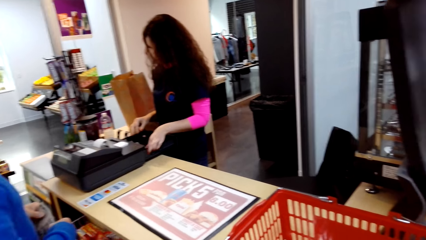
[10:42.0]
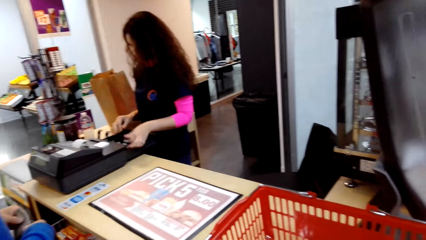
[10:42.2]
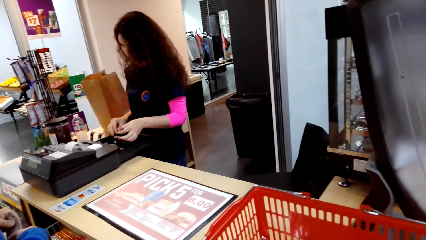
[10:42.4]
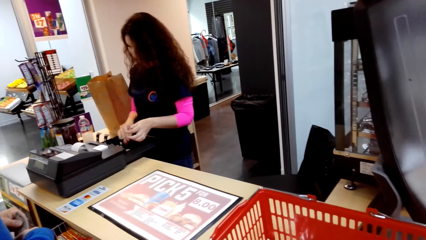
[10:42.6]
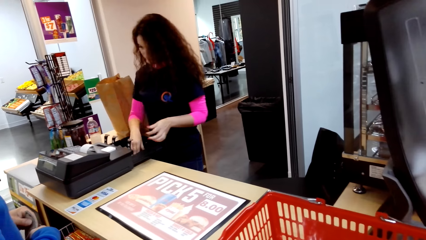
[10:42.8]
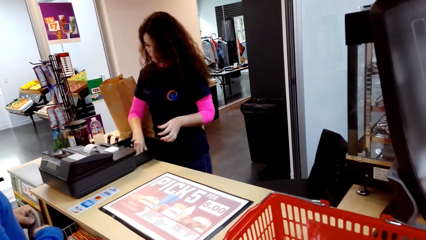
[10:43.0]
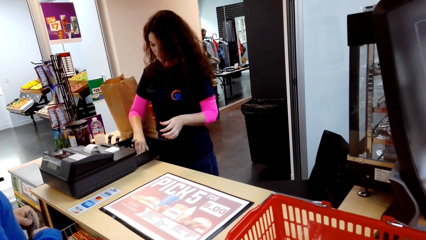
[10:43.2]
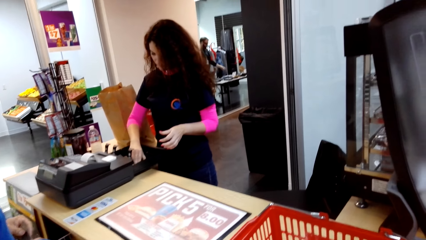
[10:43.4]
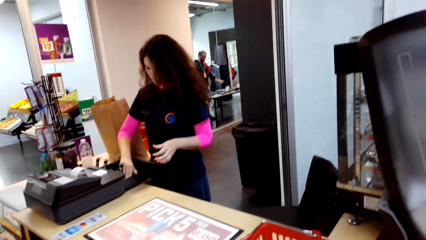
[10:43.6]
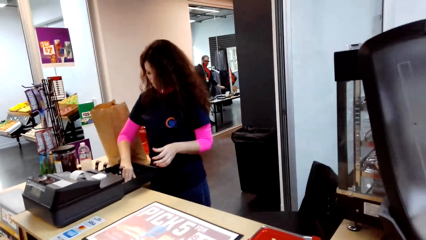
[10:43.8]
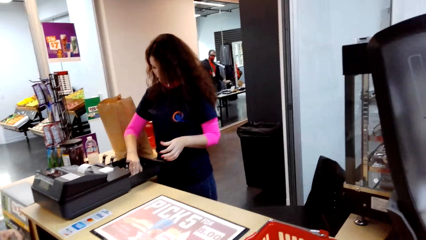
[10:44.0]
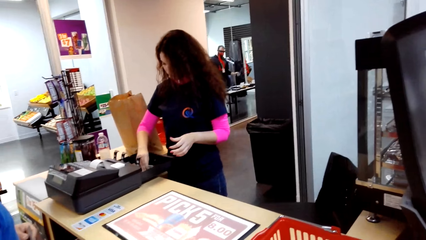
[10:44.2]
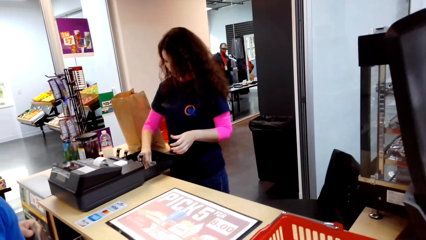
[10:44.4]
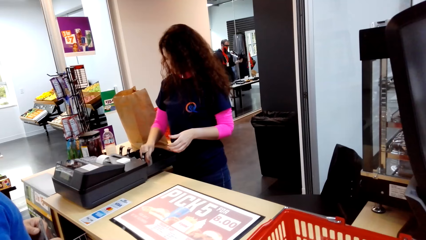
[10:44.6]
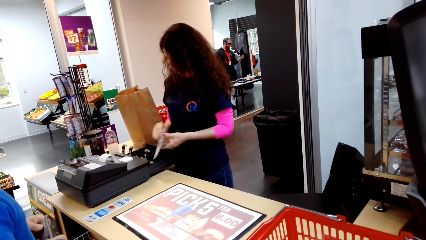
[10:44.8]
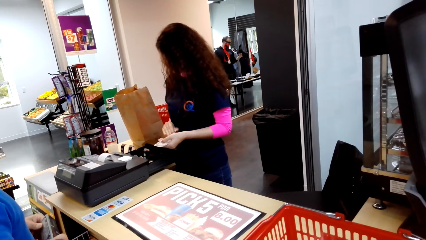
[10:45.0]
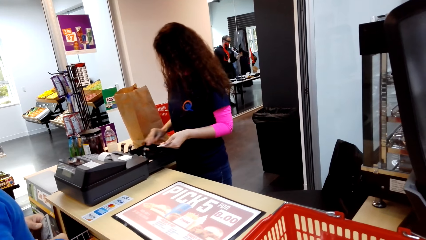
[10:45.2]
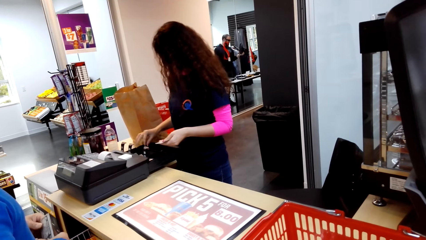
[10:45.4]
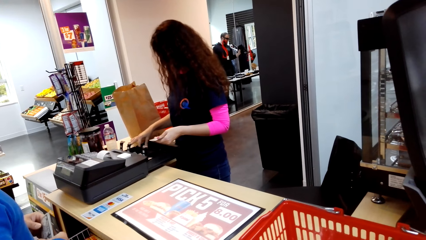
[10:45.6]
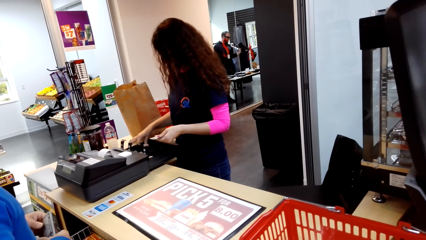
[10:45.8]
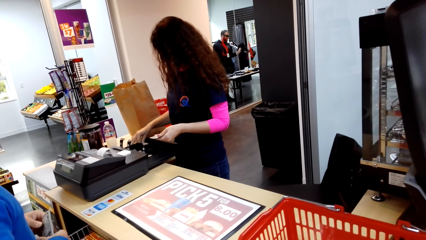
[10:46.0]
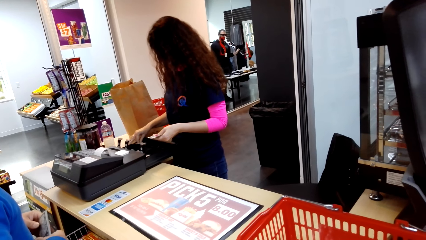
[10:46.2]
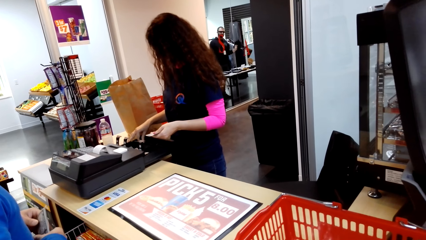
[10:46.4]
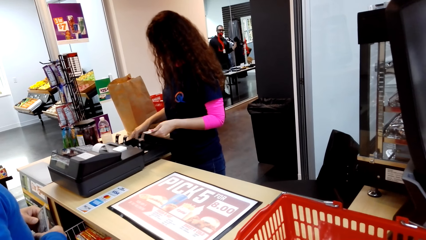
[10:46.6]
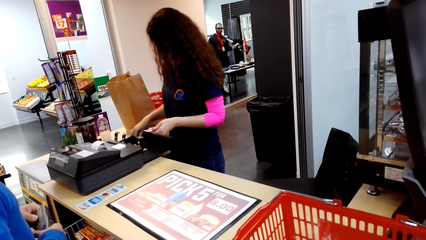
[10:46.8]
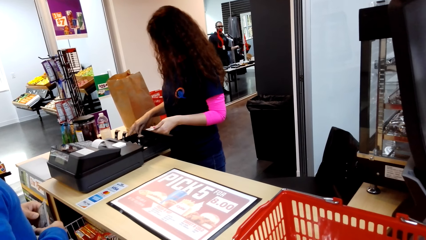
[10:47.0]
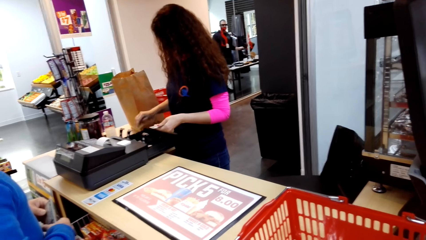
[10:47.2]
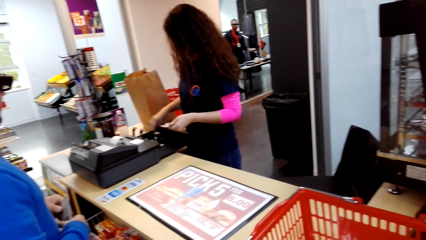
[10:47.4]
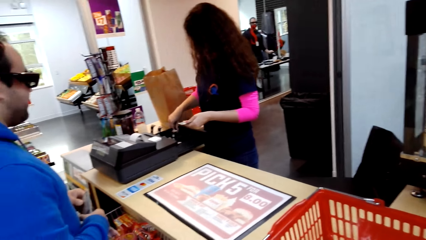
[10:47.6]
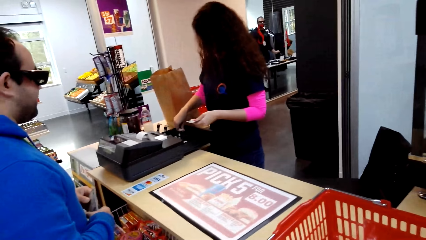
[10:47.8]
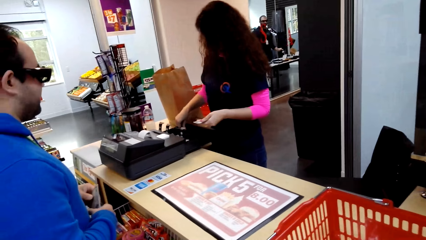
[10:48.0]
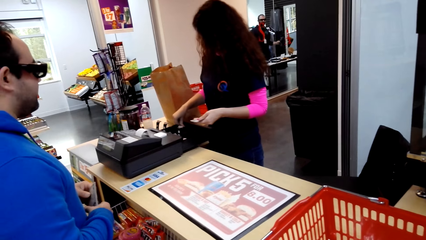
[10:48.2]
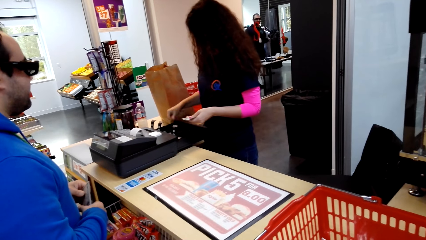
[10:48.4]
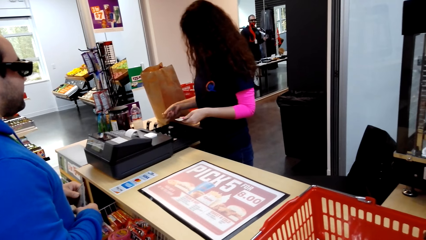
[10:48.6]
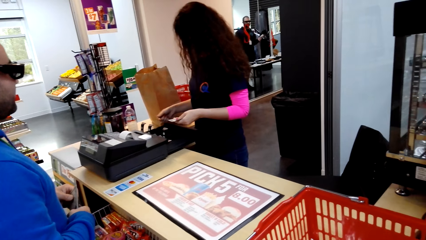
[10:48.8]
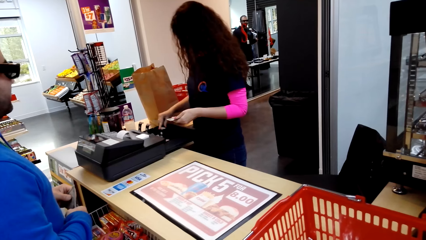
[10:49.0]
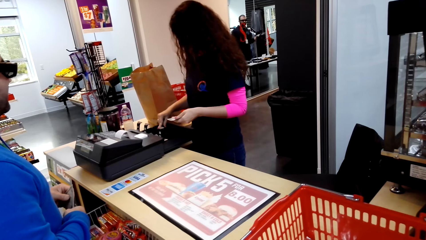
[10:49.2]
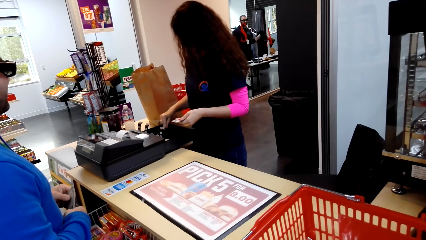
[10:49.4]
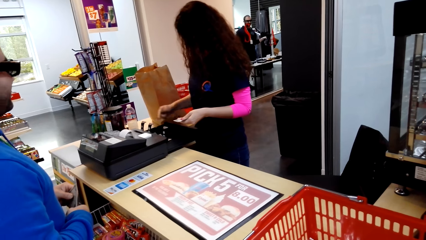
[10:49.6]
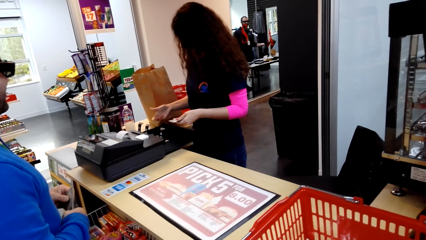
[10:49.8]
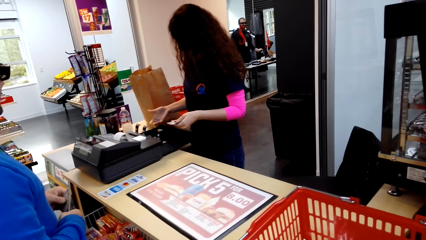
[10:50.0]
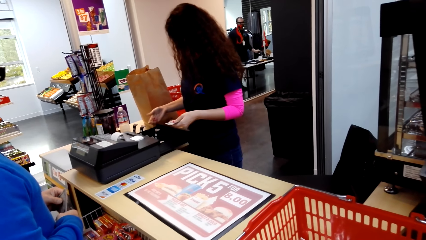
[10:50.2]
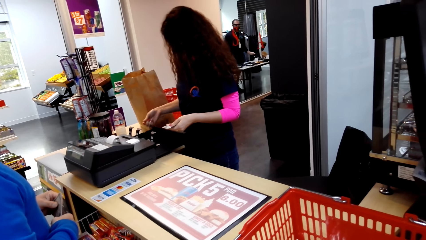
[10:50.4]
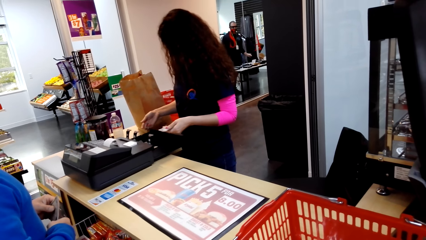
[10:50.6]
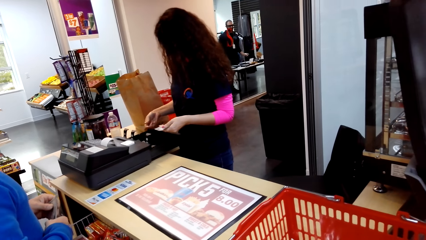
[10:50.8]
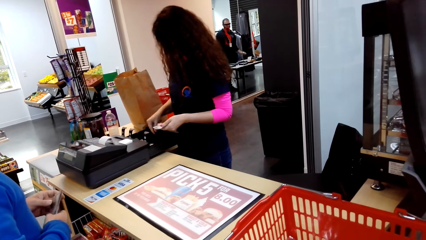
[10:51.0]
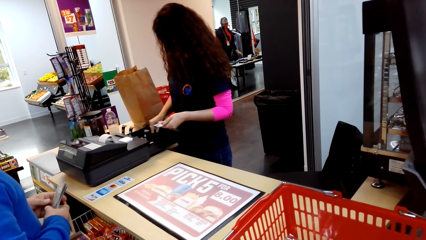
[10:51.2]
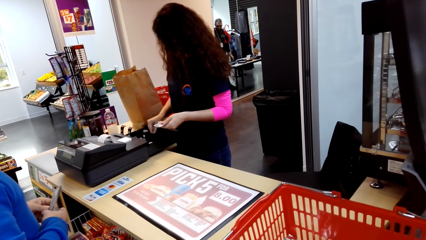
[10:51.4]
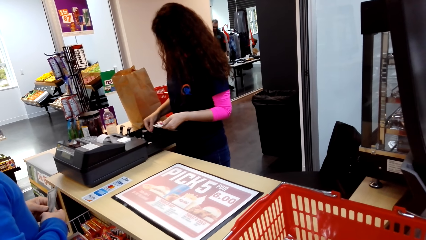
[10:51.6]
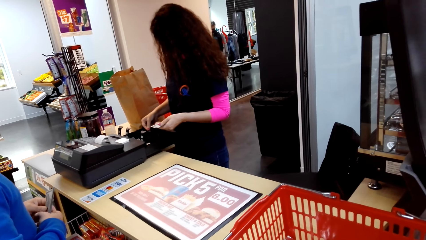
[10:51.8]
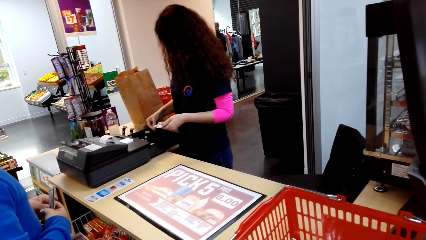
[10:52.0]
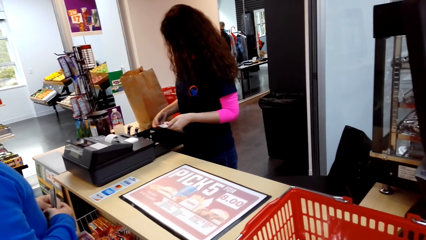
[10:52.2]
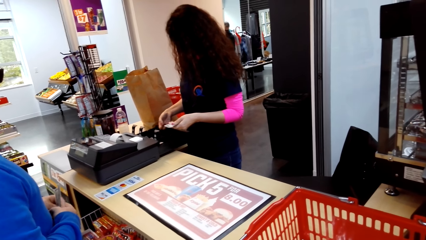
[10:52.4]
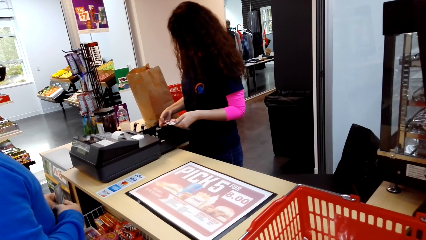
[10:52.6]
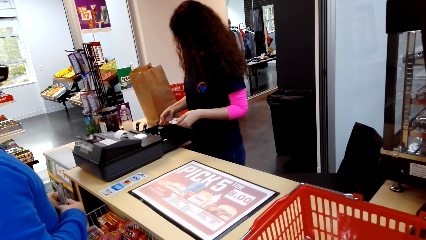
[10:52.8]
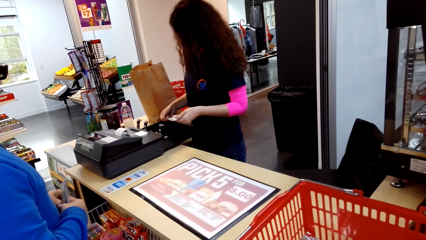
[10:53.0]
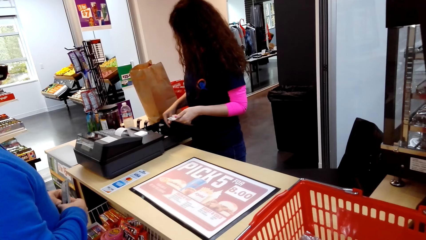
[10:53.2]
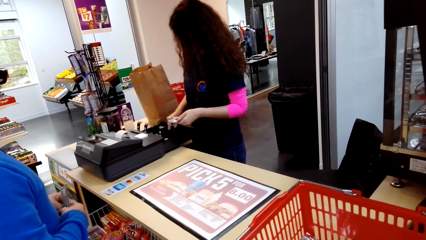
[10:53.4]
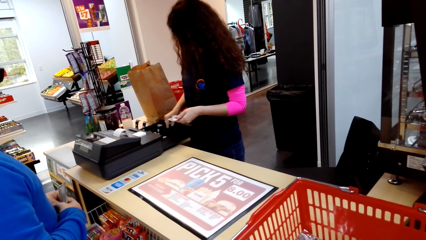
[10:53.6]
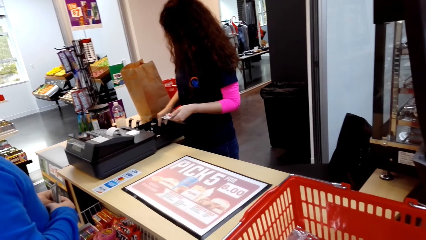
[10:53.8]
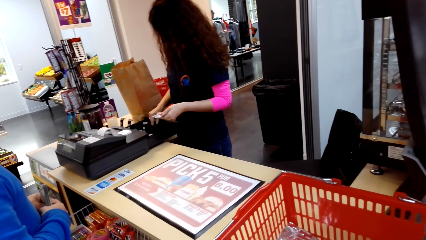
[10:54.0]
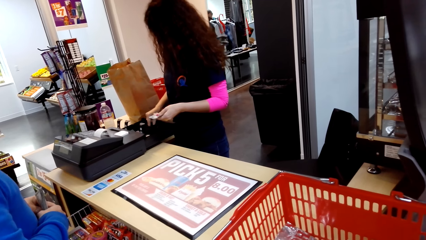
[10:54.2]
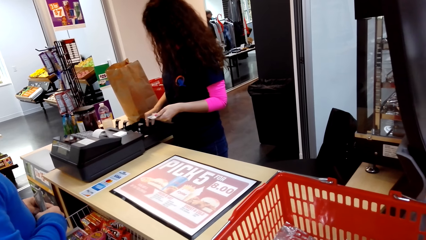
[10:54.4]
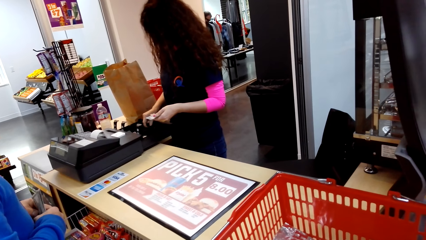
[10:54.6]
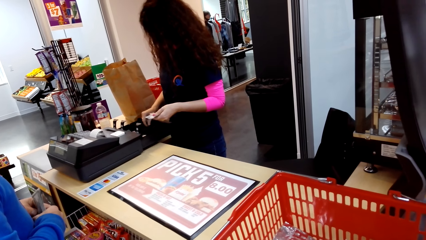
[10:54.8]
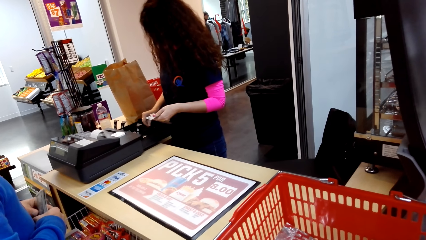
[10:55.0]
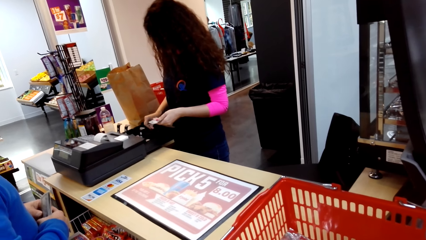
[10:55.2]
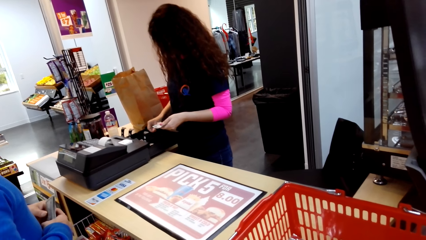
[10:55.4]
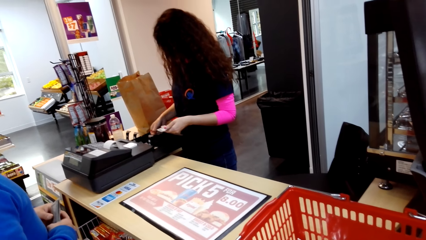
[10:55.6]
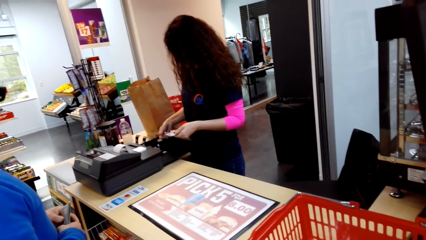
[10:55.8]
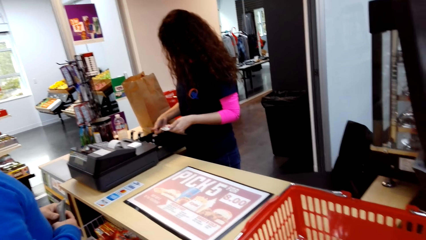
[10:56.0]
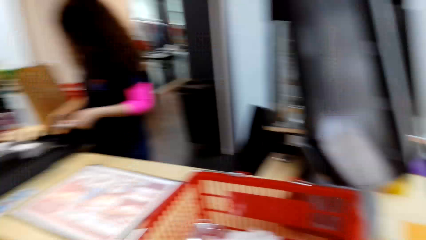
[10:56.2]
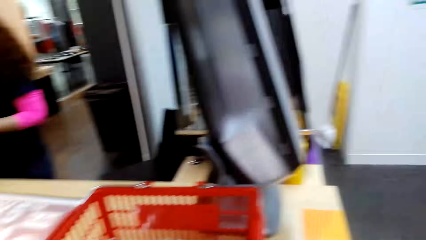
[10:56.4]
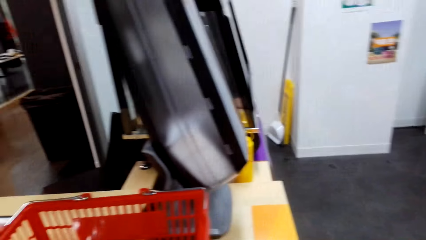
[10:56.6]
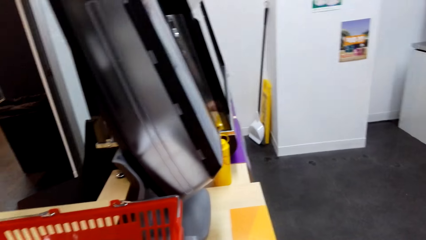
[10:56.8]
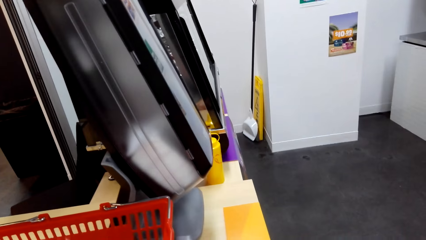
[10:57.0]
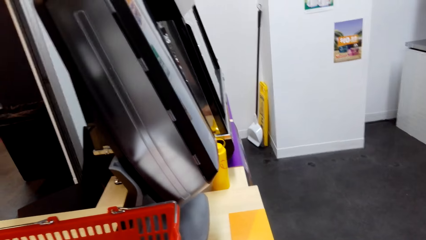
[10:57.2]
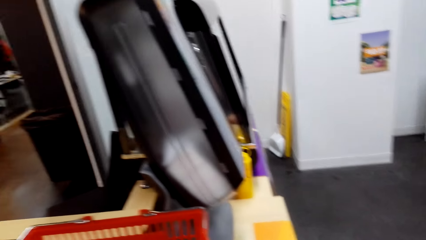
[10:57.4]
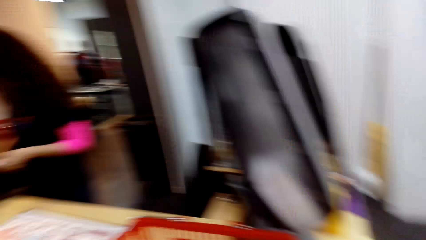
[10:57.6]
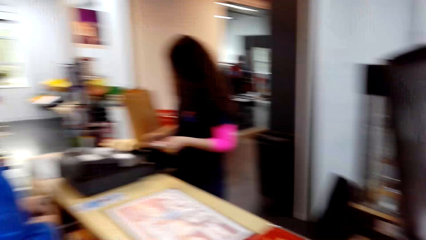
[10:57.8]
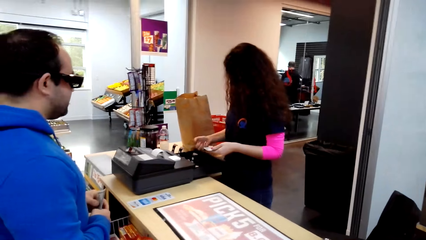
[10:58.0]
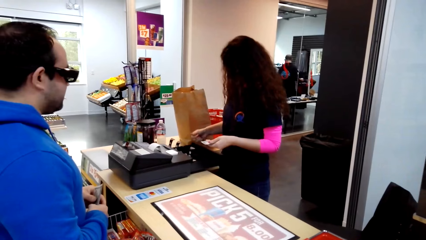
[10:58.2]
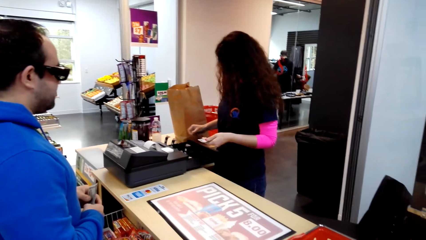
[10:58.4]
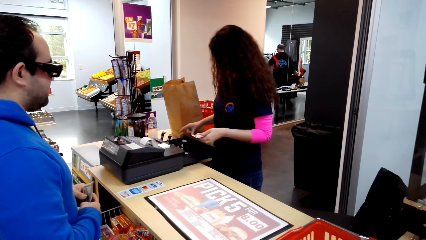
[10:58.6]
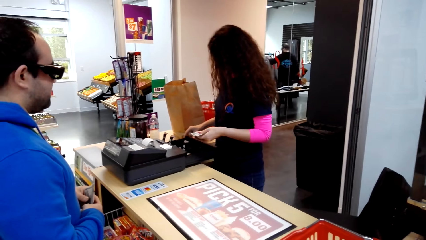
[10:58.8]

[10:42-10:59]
The camera wearer looks around. A cashier picks cash from the cash box. The cashier picks up a coin repeatedly. The camera wearer looks around. They look around again.
